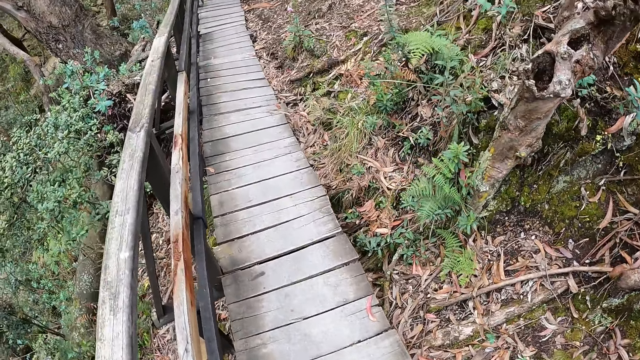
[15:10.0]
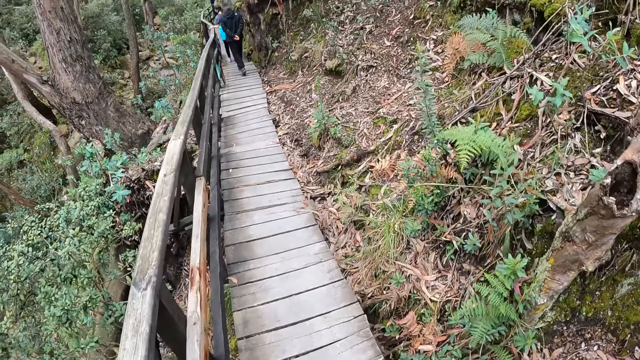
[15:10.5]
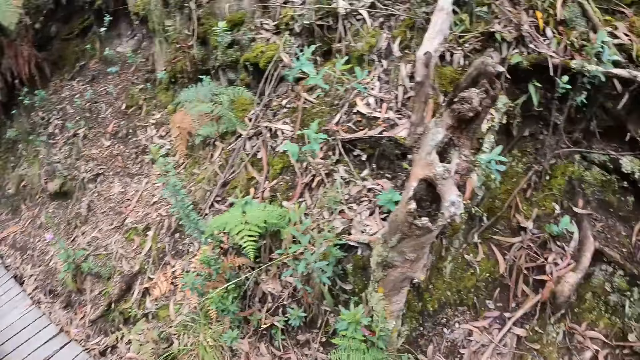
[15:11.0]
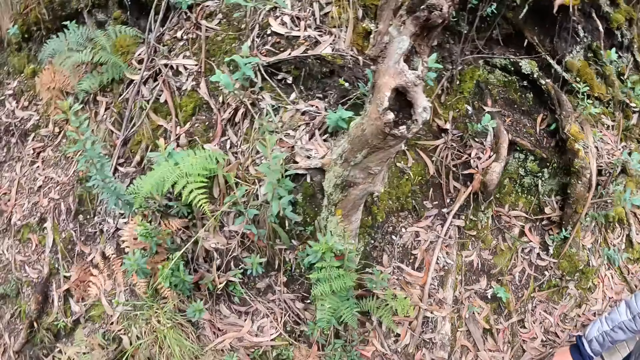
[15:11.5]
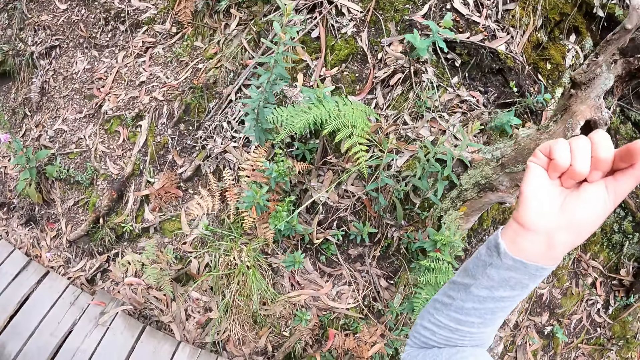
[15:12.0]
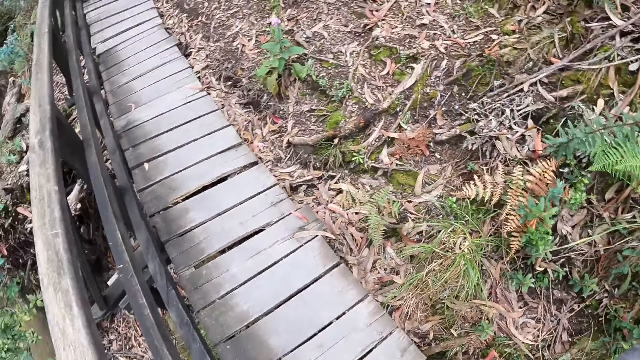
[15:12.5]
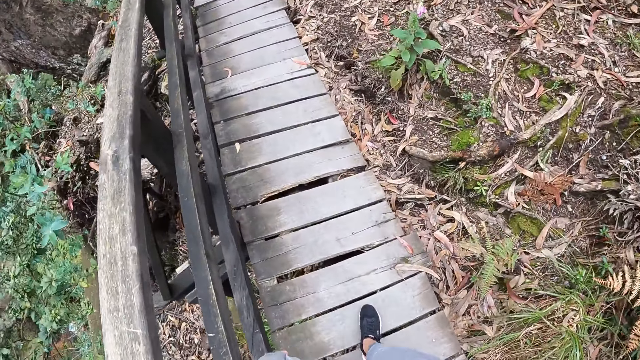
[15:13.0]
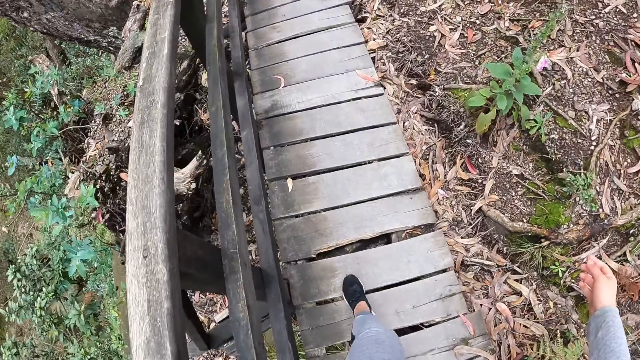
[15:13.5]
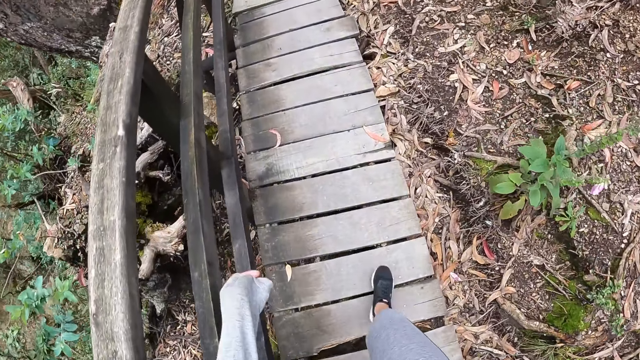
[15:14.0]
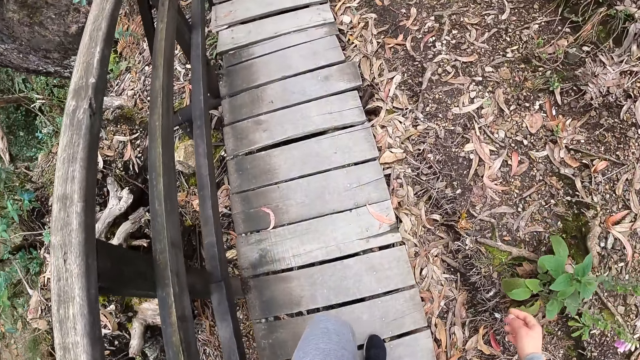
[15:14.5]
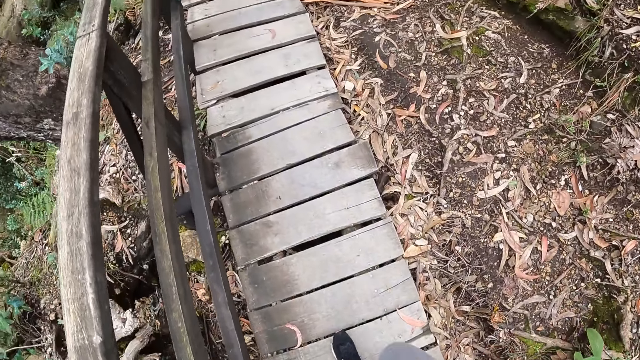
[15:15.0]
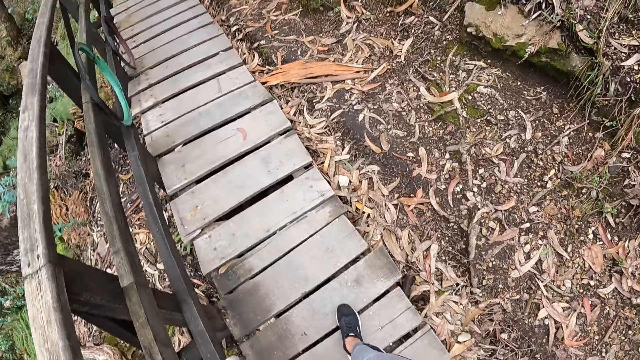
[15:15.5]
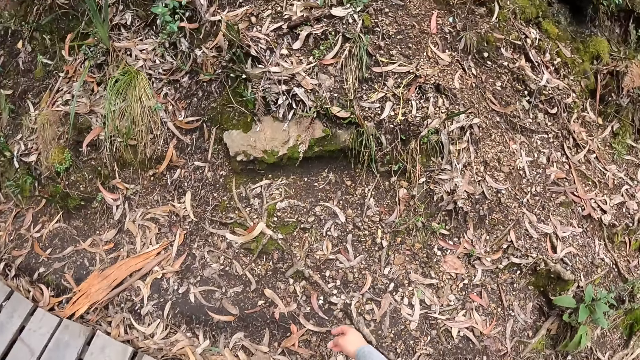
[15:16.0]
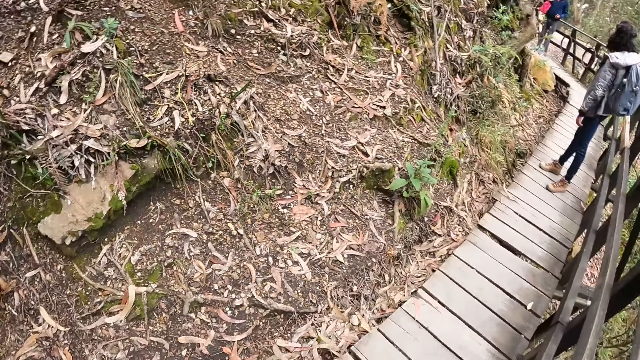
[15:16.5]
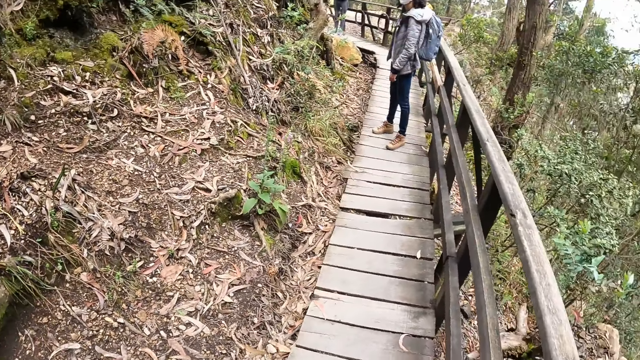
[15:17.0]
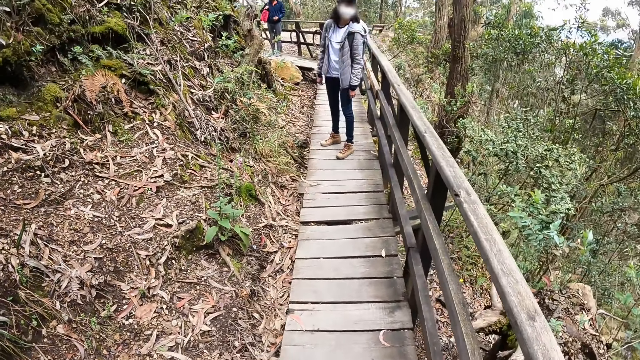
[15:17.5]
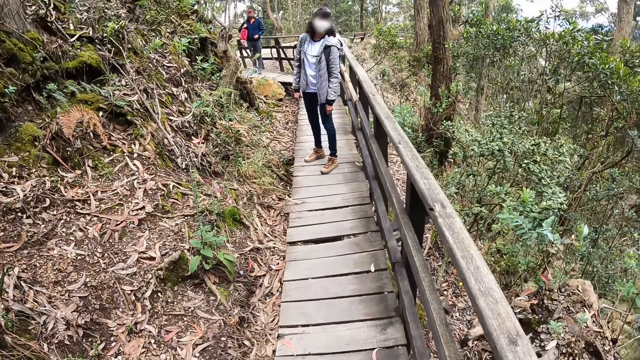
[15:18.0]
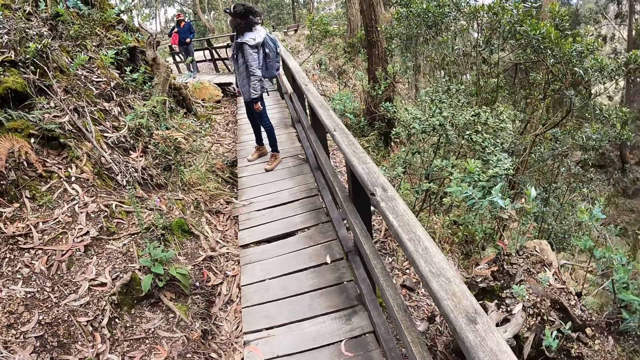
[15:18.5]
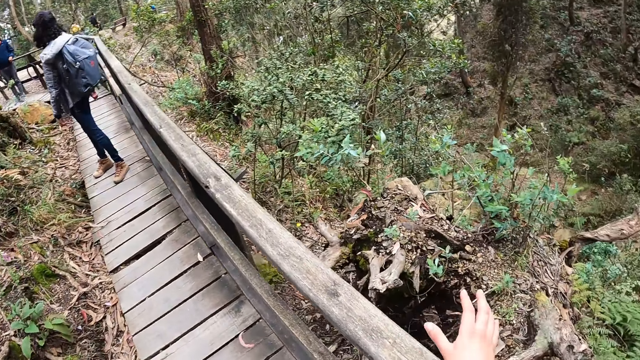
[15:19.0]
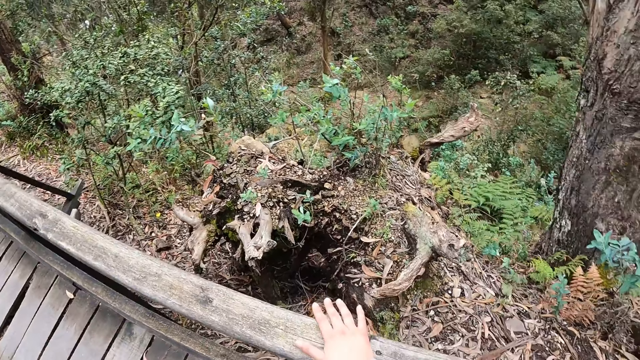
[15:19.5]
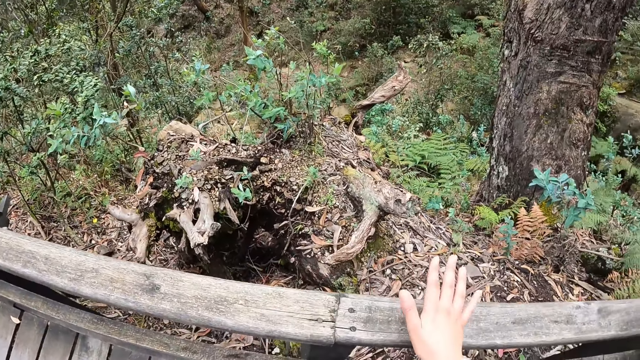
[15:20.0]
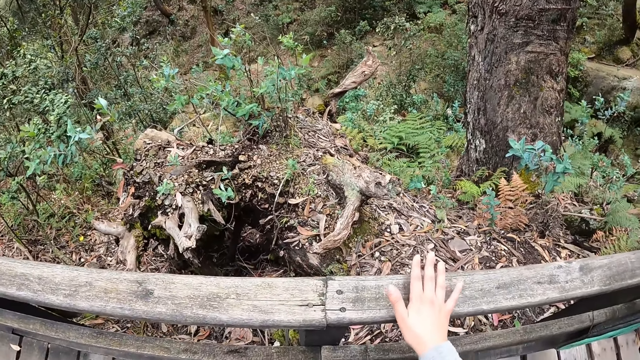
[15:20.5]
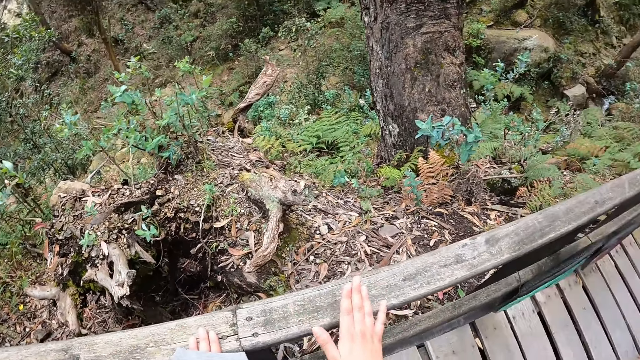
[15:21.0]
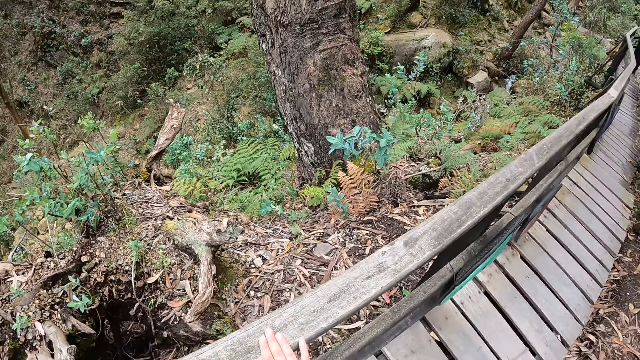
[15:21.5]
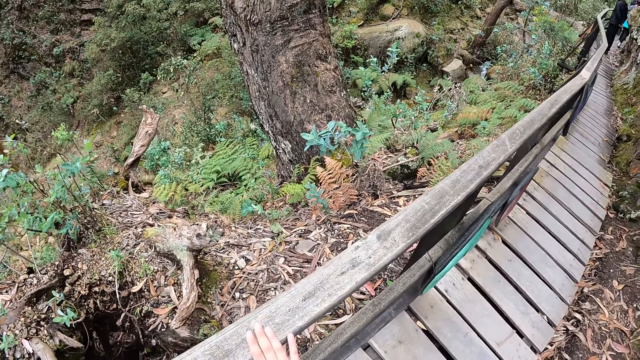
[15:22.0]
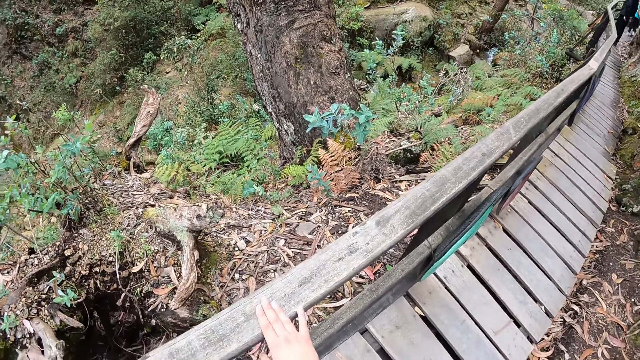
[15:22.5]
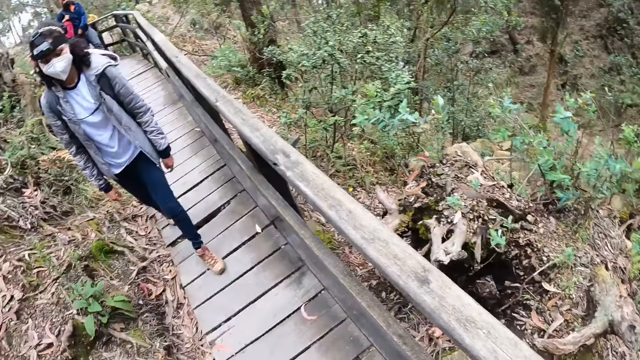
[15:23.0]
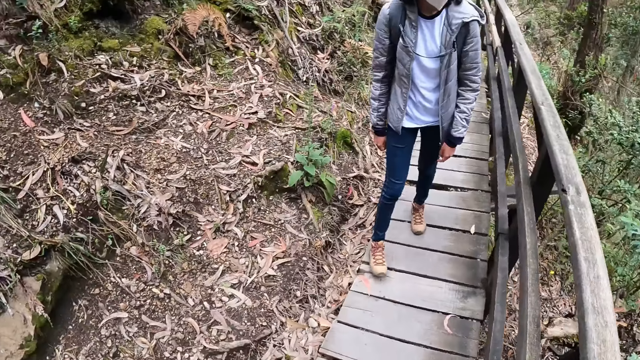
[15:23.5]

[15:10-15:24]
The camera wearer walks and looks around. She walks, lifts the hand up and looks around. She looks around. She places her right hand on the nature trail rail. She looks around and touches the wood. She looks around and touches the wood with both hands.

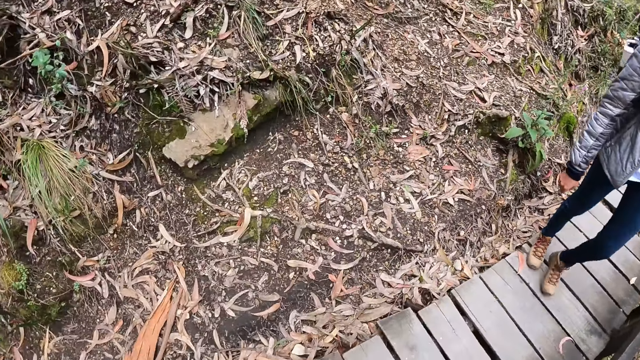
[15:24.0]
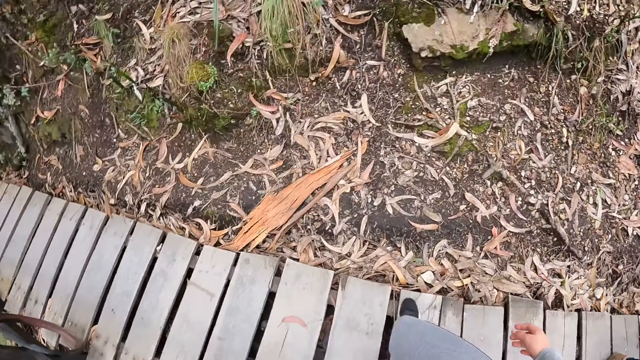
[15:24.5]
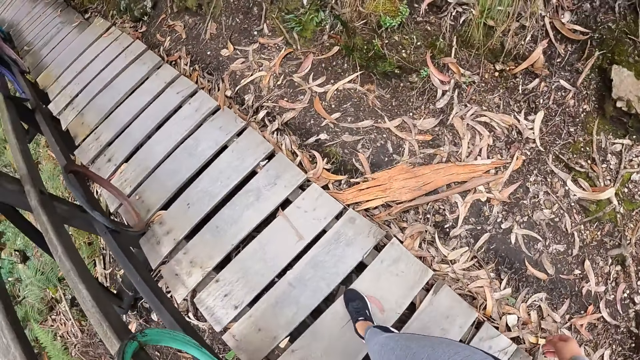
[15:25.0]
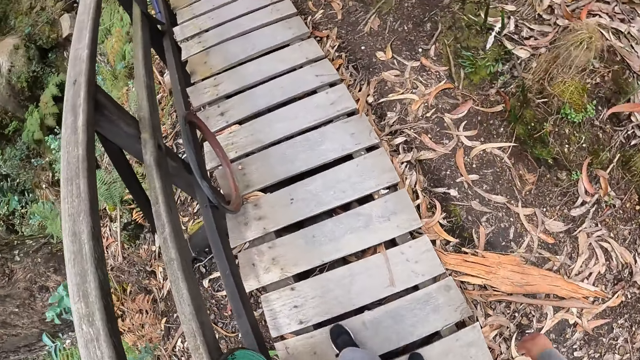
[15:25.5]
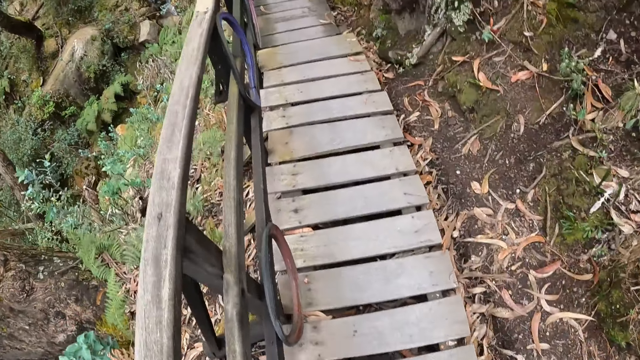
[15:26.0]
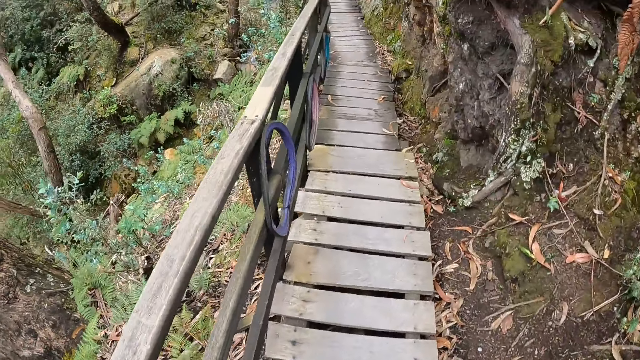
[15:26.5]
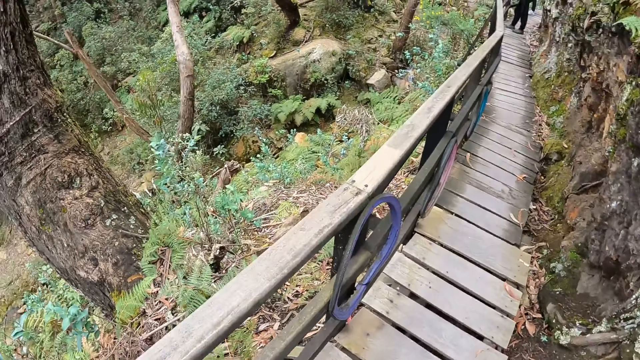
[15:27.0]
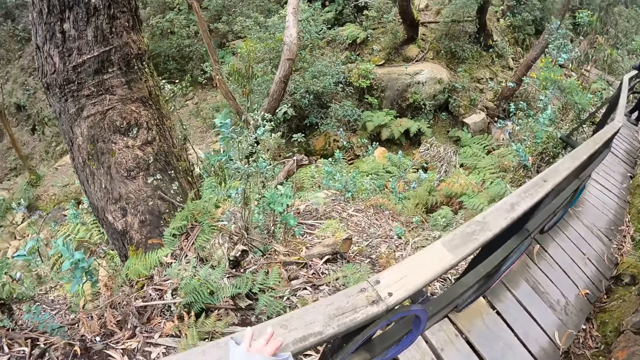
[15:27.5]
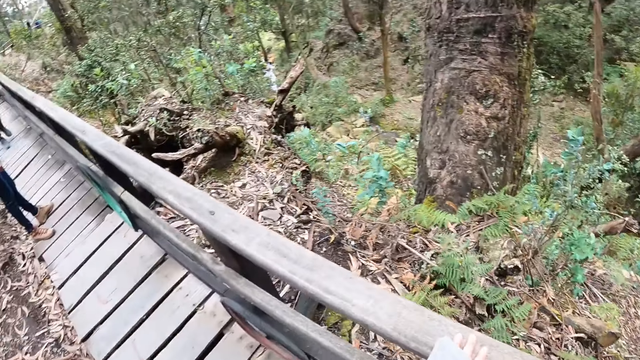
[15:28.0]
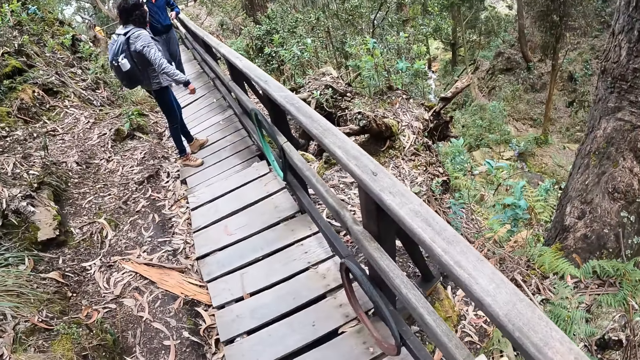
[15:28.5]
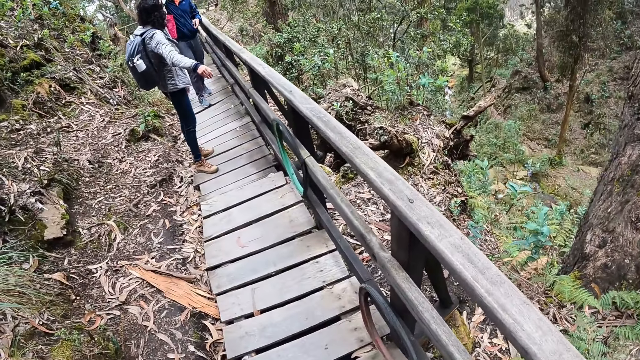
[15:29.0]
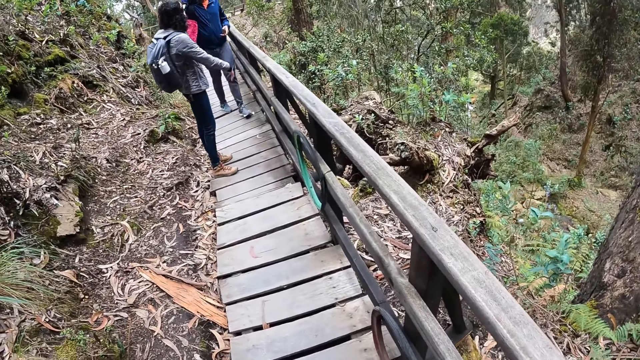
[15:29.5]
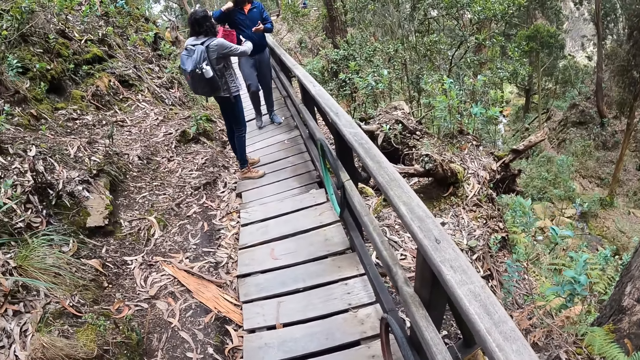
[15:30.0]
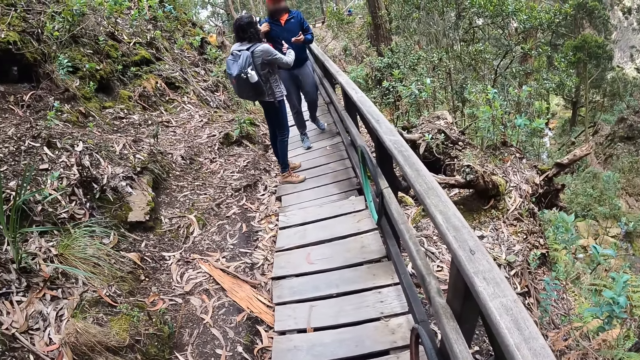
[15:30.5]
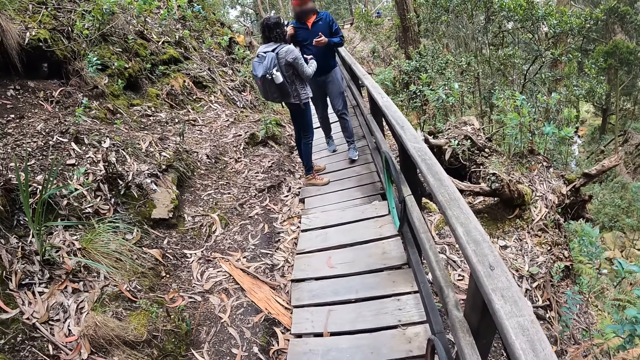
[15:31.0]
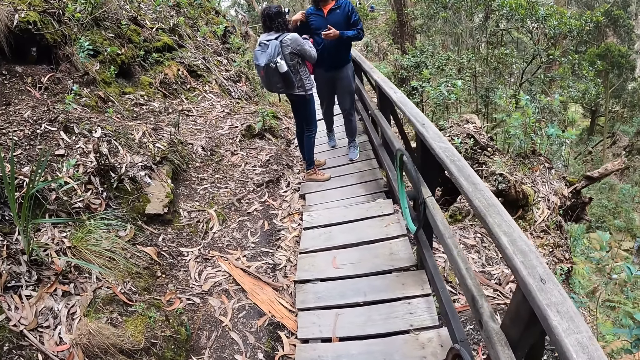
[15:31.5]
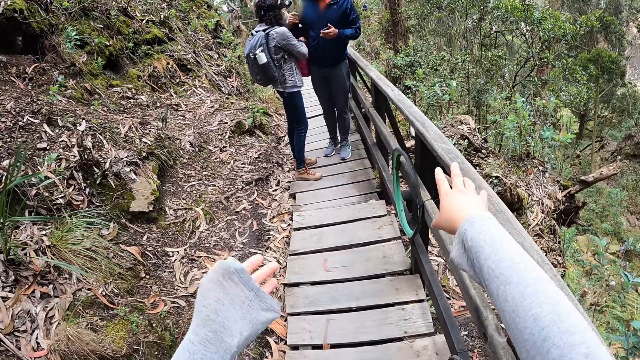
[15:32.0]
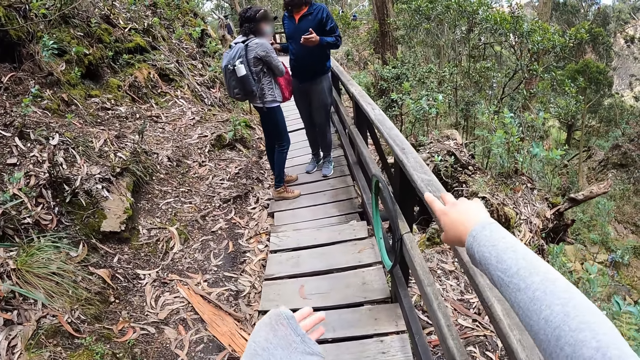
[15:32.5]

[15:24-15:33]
The camera wearer walks. They look around. A woman collects a bag from the man with both hands. The camera wearer looks around and lifts the hands up.
